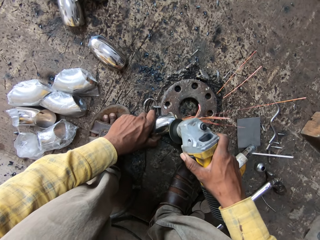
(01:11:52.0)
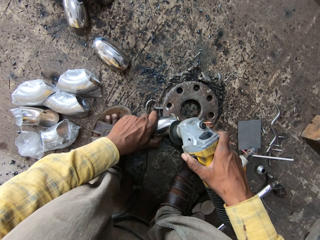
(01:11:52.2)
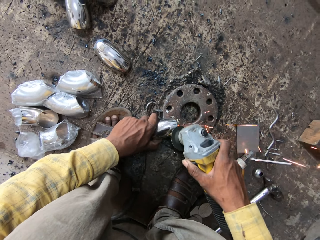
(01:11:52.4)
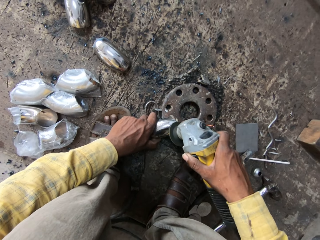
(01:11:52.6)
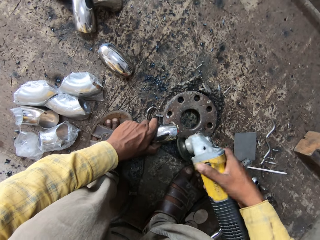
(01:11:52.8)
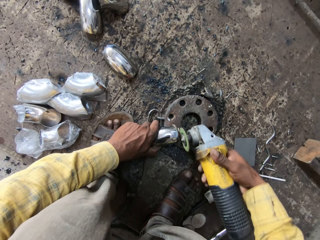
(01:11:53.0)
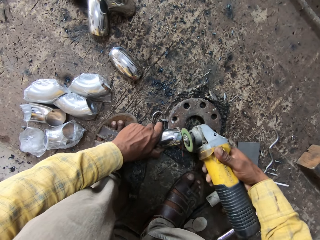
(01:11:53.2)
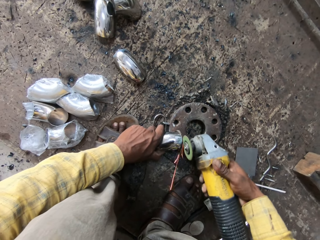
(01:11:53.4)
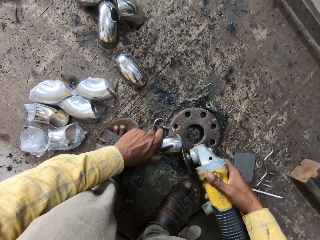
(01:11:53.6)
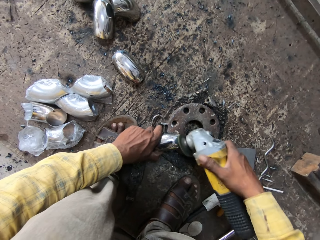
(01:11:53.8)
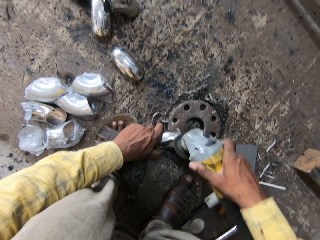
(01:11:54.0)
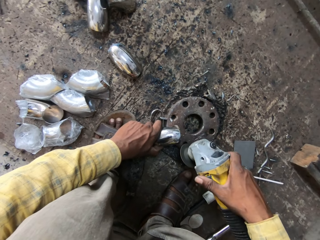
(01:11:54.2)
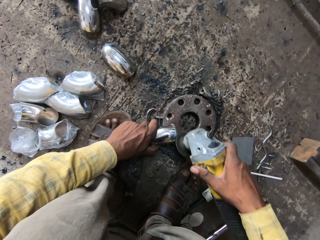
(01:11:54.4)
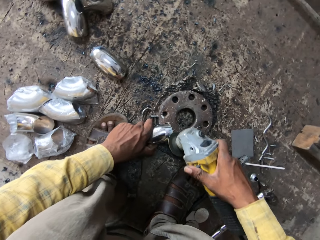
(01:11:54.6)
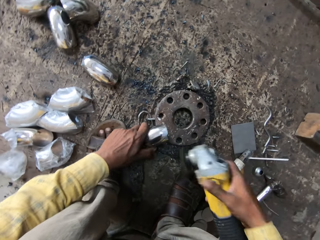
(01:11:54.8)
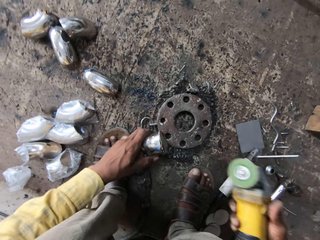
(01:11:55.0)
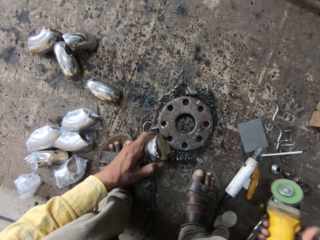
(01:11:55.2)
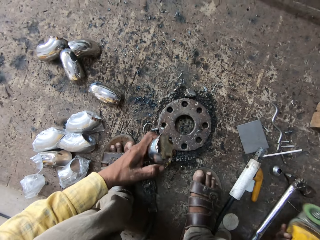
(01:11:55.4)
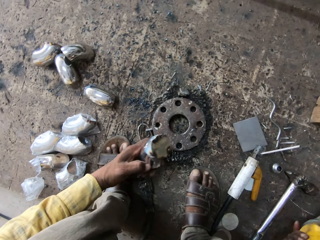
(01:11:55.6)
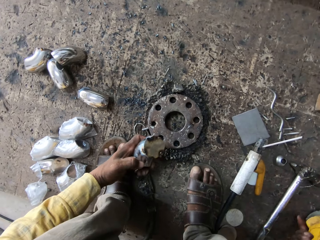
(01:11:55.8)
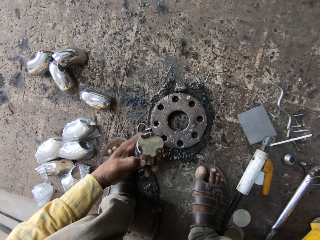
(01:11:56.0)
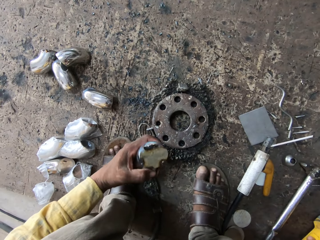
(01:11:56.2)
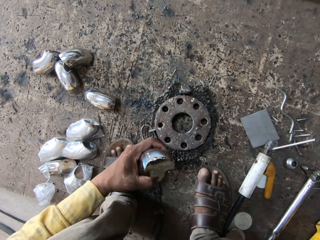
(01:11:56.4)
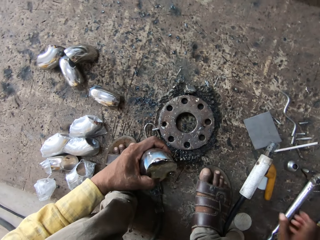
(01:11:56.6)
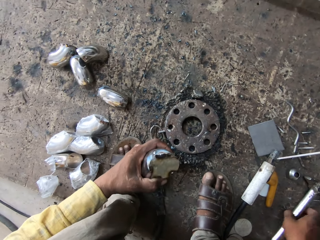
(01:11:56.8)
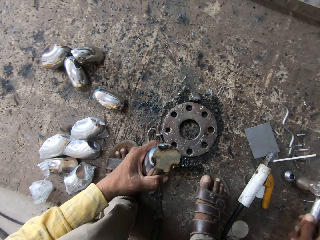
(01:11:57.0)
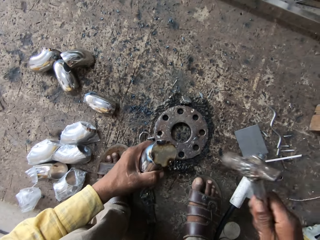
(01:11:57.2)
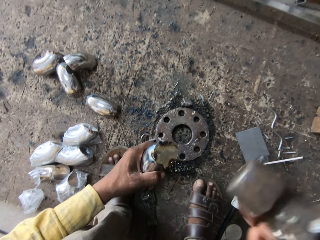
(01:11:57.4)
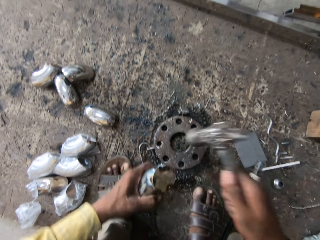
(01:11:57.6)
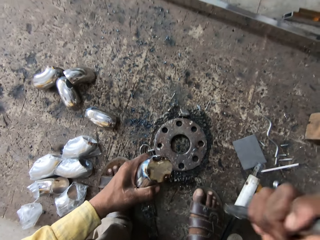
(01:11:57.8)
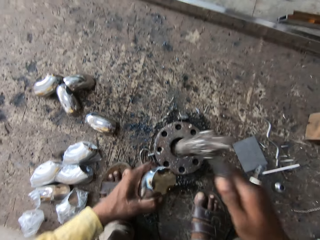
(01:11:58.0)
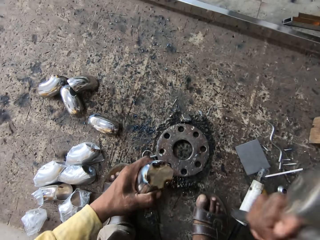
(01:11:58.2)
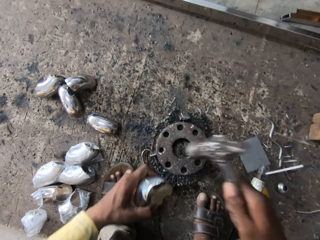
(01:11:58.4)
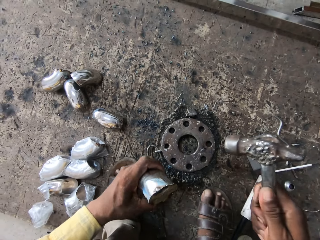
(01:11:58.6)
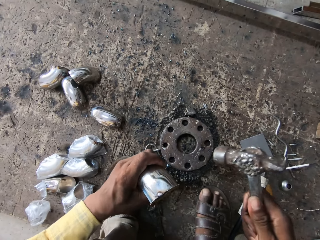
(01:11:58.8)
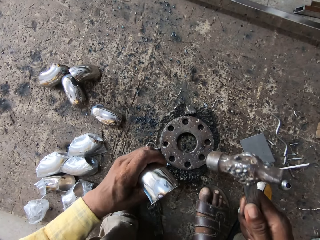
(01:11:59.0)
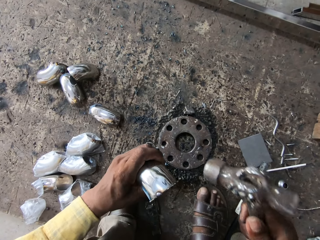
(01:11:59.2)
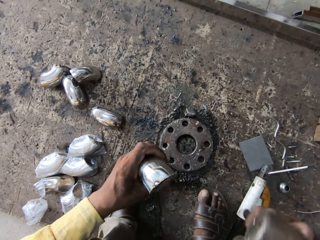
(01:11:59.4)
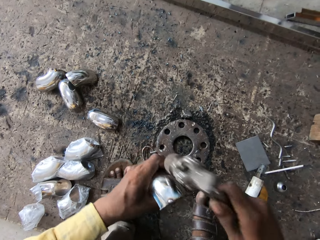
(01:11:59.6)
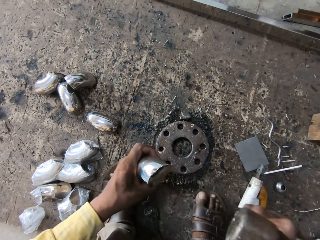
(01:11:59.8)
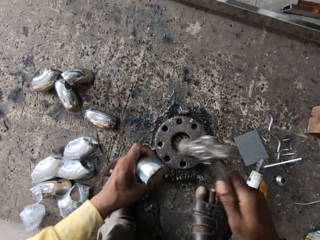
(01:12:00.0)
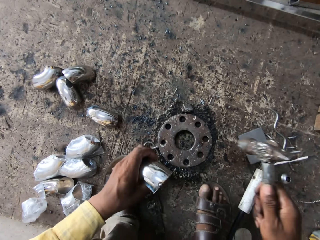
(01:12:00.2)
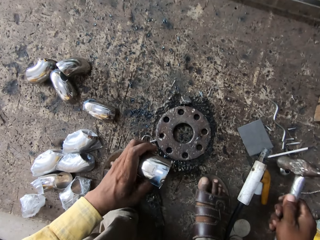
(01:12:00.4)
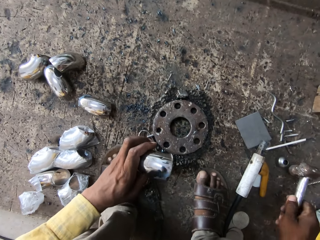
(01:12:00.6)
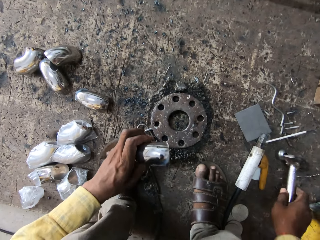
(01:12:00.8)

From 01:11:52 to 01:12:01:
The camera wearer picks up the ball pein hammer and hits the metal part. They touch the hammer.

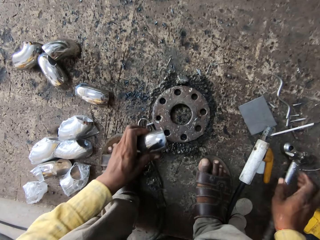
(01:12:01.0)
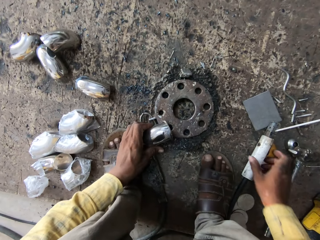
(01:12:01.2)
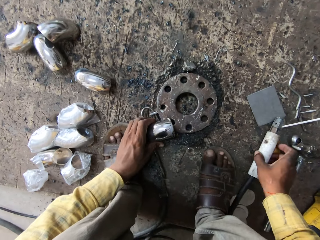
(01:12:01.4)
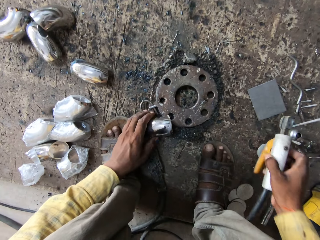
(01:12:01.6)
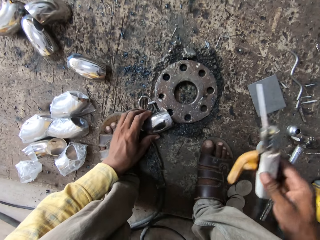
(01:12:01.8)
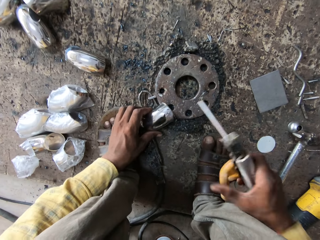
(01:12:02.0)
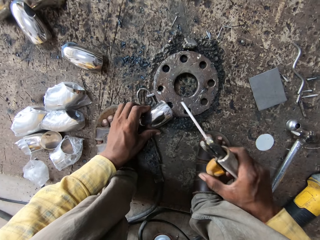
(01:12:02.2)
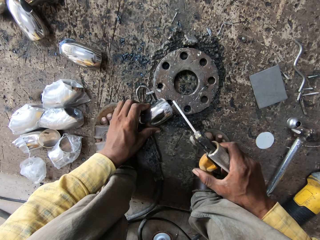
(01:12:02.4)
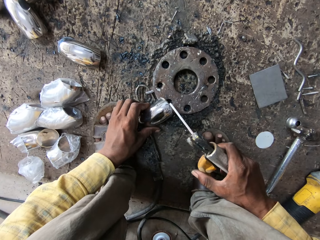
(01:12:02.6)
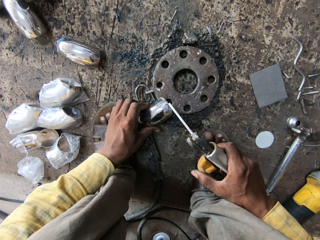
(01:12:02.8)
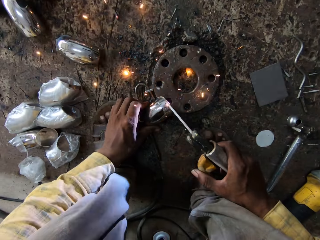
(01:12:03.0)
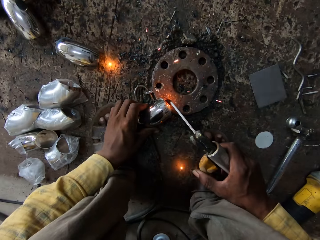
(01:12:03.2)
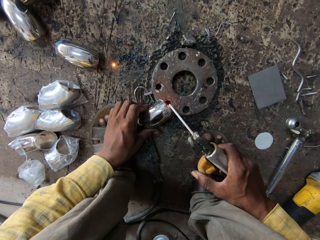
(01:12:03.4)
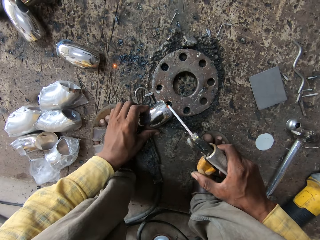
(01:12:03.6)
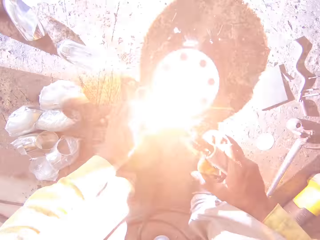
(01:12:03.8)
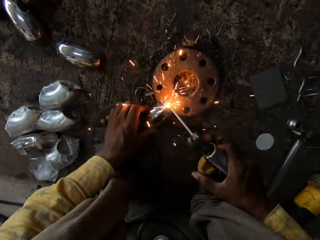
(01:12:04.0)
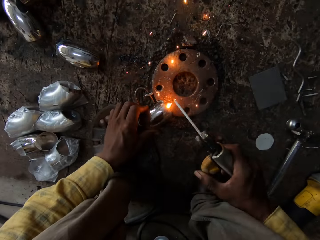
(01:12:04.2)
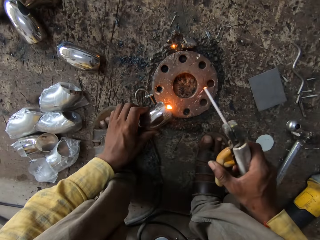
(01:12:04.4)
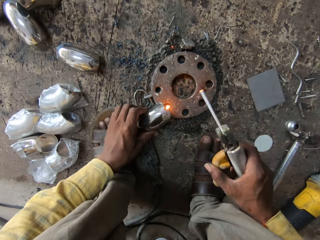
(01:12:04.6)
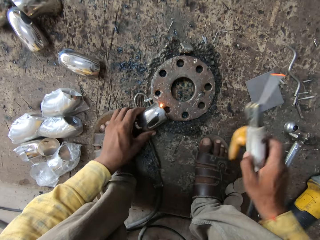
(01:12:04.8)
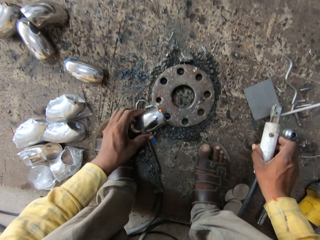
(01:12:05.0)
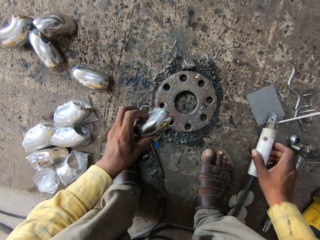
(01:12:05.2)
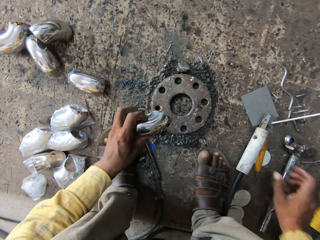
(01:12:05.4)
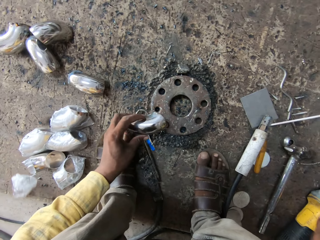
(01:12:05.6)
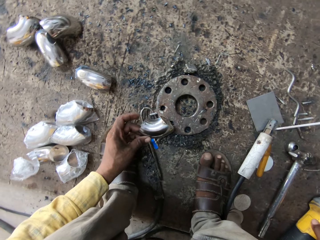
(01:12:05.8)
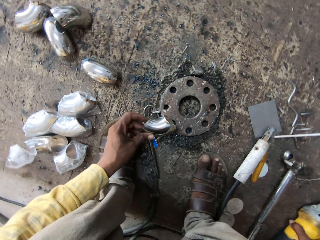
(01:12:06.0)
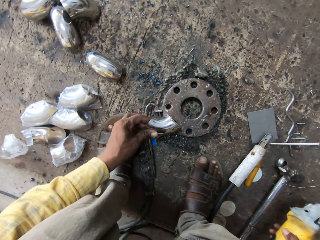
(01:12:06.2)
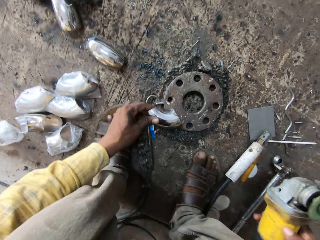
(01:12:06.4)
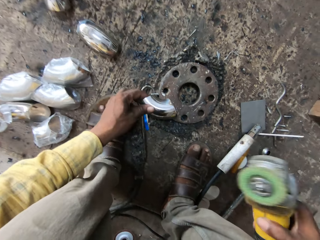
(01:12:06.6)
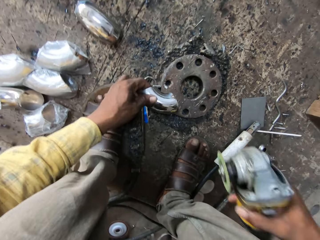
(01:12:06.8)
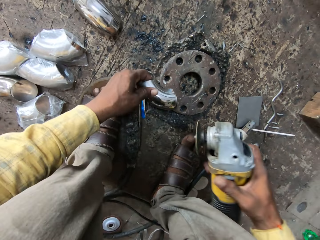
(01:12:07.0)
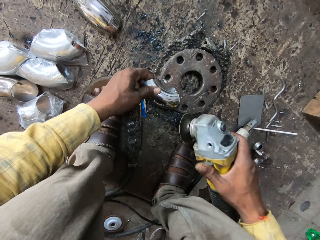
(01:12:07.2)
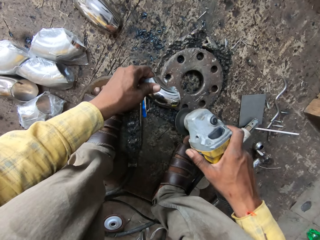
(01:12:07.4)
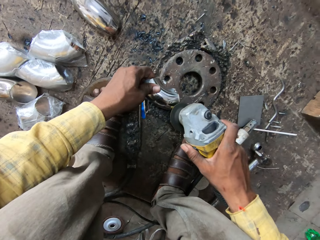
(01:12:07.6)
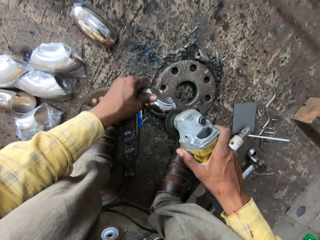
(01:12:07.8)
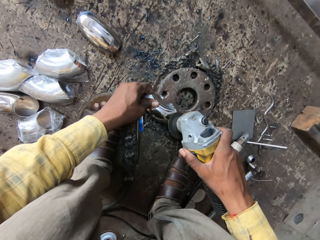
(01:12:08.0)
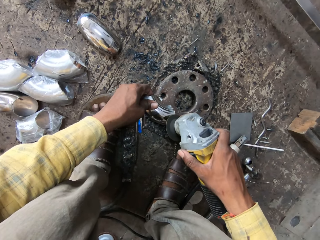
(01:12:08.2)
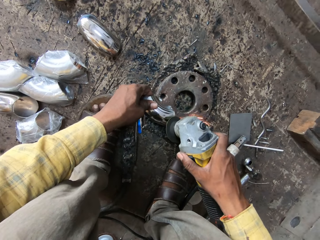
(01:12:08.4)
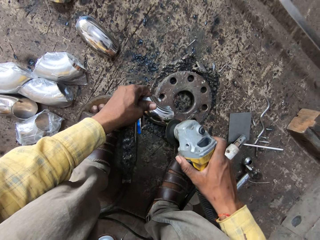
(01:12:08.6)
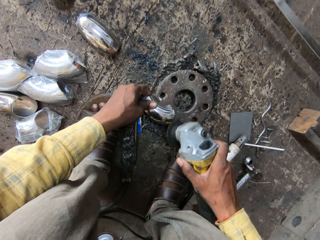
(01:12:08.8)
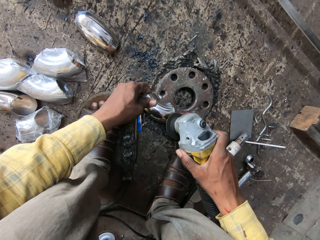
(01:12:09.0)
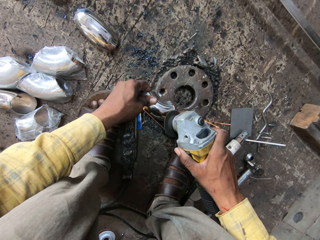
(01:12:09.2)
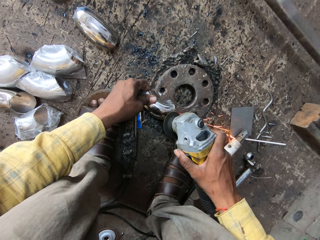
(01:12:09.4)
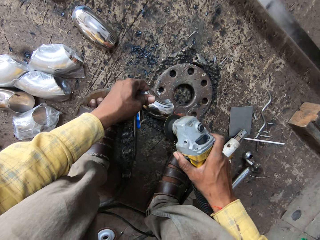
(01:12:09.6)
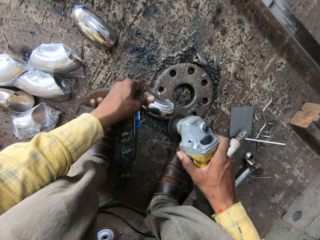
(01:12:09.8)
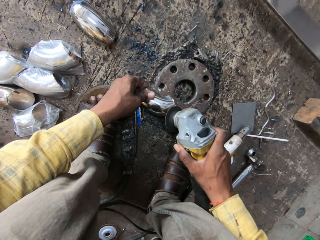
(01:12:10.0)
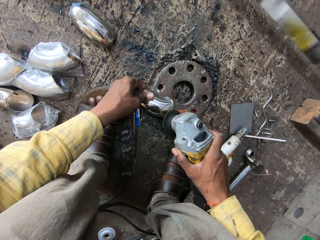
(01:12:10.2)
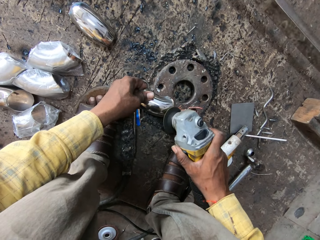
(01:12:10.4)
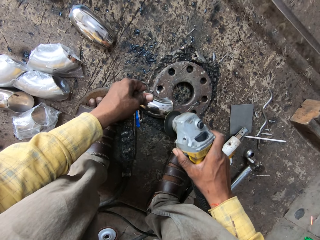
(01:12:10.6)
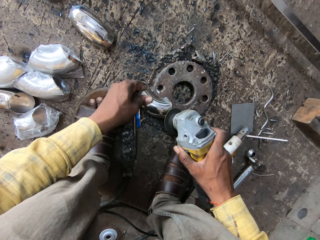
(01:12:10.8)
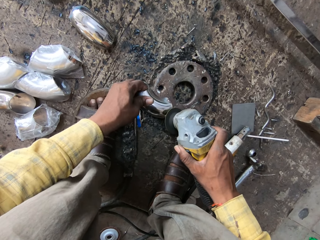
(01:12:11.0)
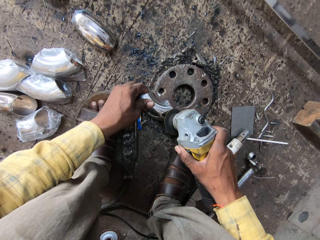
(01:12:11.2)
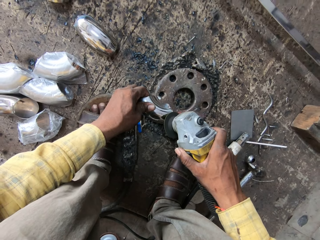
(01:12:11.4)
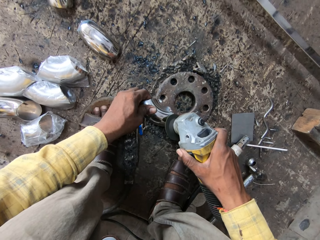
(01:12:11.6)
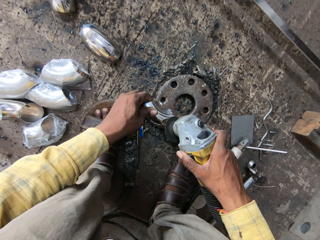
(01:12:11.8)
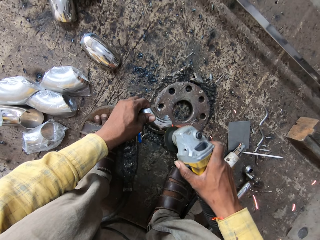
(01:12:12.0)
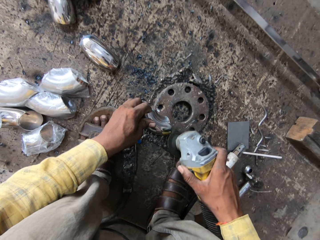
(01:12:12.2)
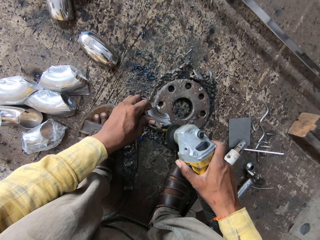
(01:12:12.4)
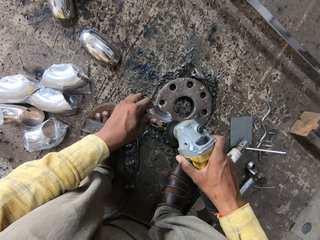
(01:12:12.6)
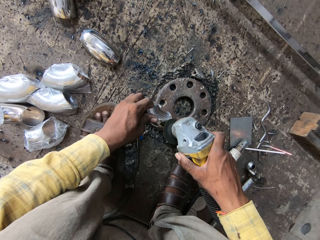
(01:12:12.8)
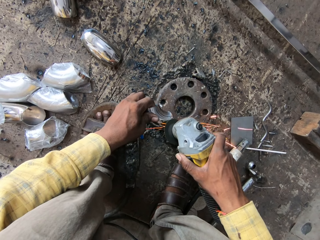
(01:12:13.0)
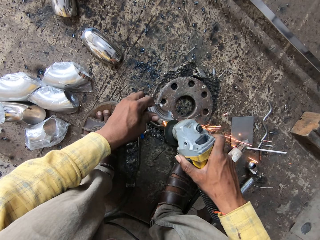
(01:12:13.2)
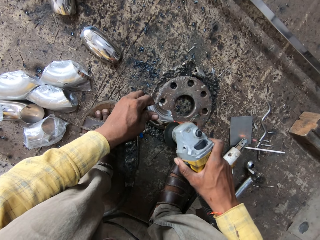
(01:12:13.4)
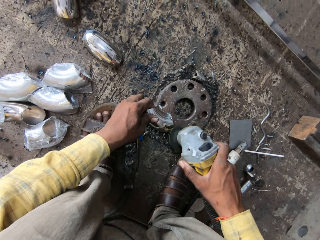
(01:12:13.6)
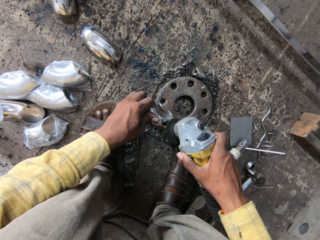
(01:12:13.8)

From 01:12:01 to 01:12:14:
The camera wearer drops the ball pein hammer. They pick up the welding torch and weld on the metal part. They sharpen something. They drop the welding torch. They pick up the grinder and grind.
